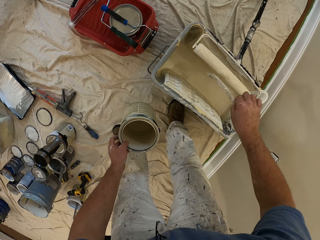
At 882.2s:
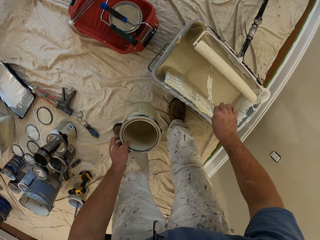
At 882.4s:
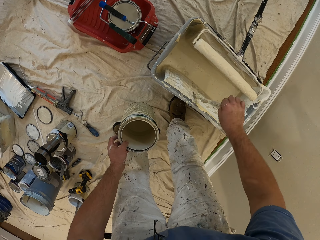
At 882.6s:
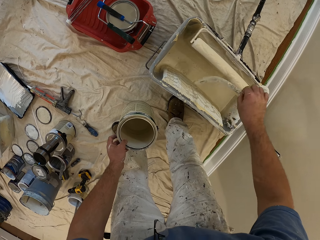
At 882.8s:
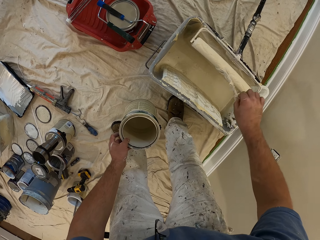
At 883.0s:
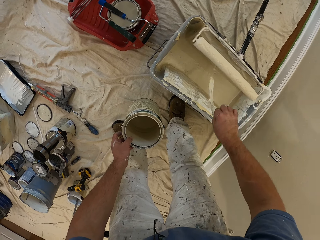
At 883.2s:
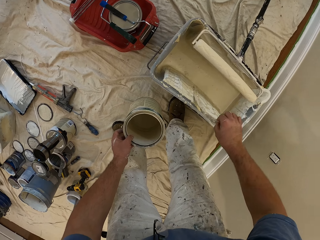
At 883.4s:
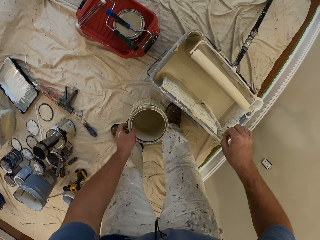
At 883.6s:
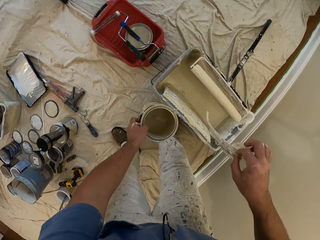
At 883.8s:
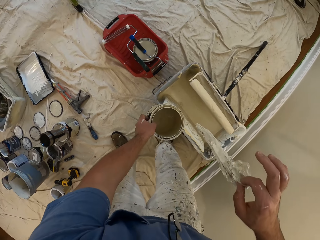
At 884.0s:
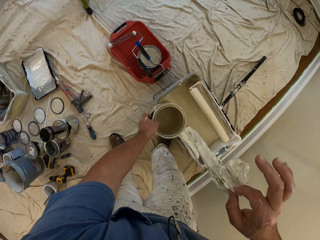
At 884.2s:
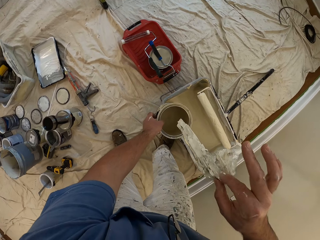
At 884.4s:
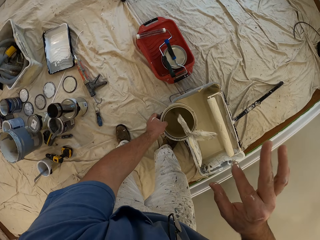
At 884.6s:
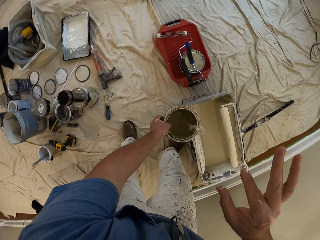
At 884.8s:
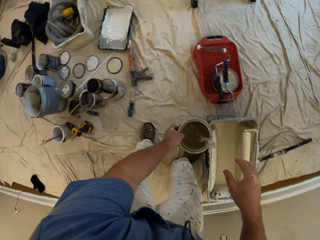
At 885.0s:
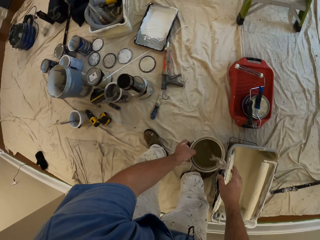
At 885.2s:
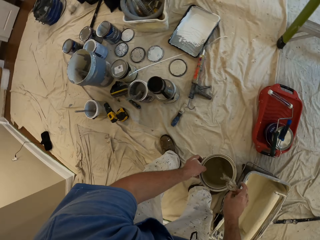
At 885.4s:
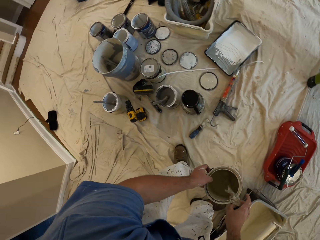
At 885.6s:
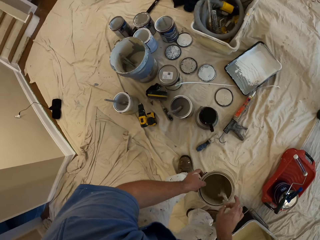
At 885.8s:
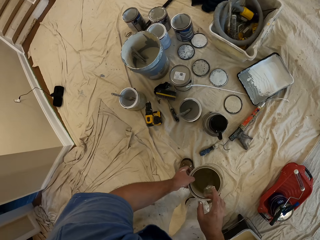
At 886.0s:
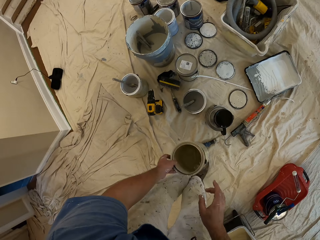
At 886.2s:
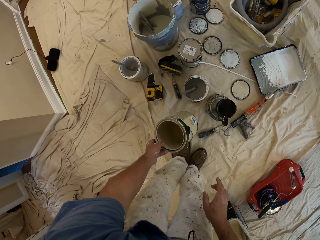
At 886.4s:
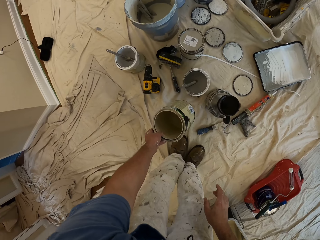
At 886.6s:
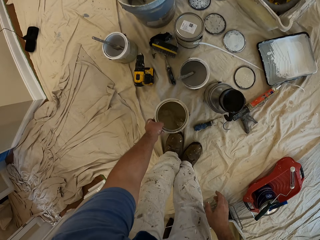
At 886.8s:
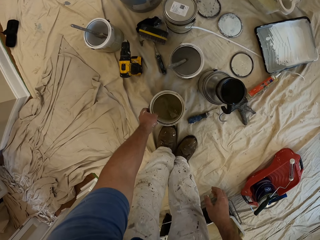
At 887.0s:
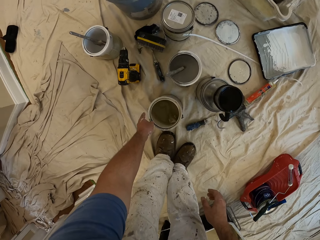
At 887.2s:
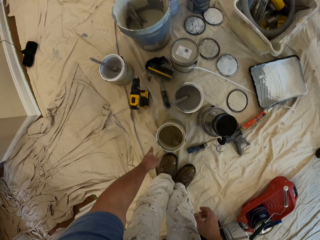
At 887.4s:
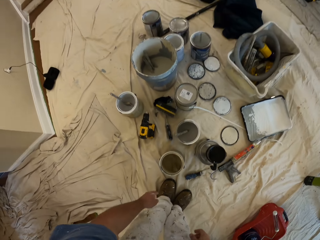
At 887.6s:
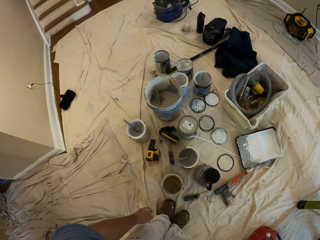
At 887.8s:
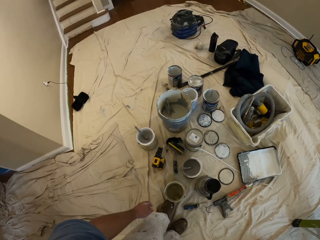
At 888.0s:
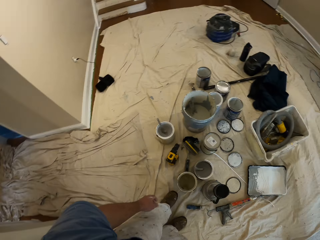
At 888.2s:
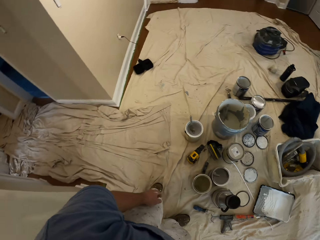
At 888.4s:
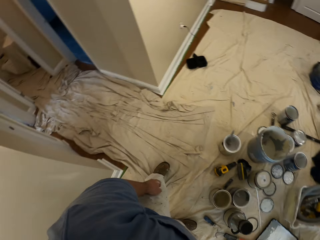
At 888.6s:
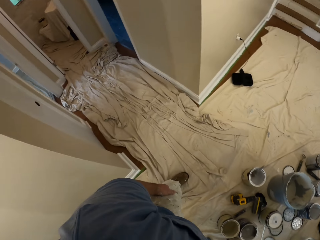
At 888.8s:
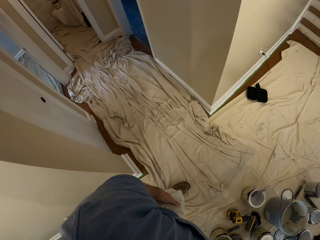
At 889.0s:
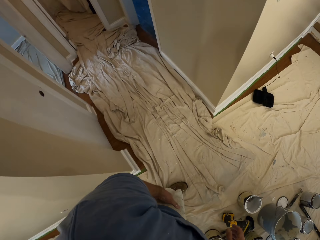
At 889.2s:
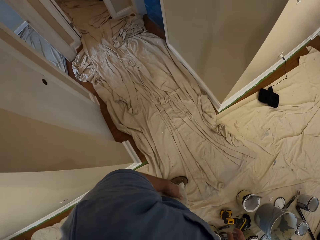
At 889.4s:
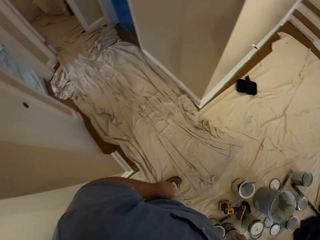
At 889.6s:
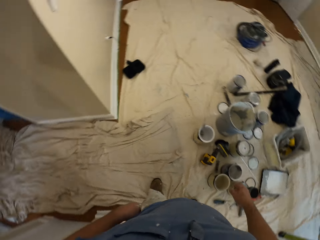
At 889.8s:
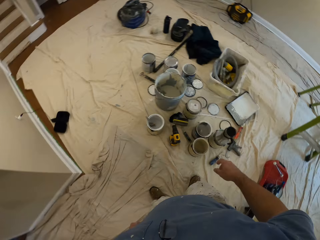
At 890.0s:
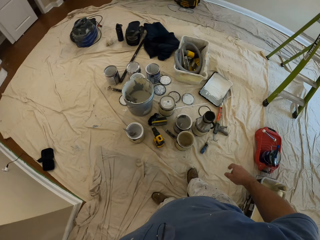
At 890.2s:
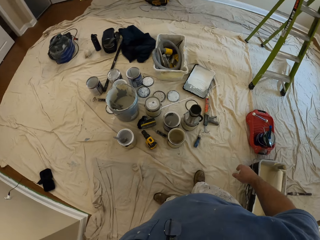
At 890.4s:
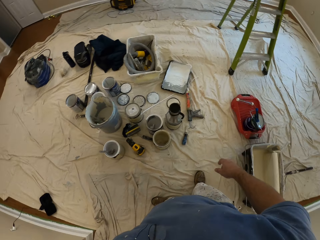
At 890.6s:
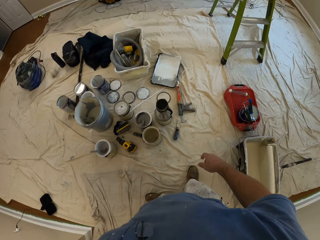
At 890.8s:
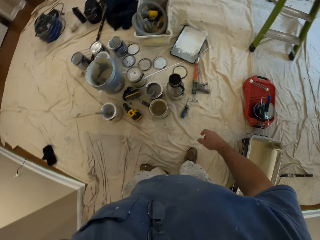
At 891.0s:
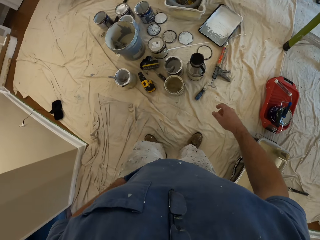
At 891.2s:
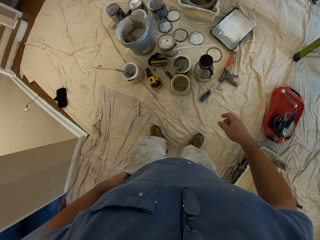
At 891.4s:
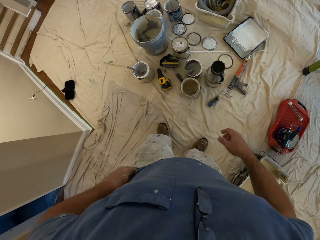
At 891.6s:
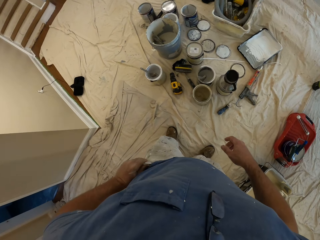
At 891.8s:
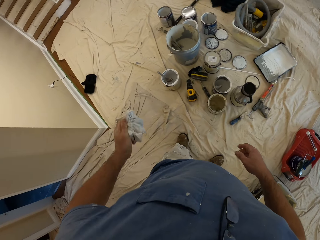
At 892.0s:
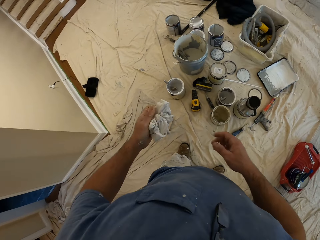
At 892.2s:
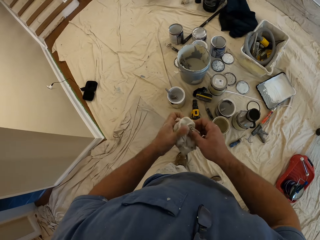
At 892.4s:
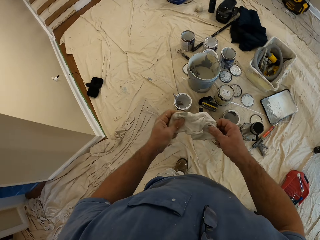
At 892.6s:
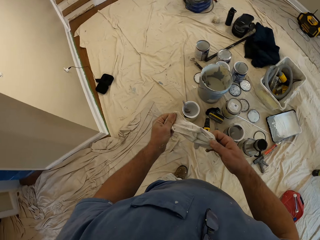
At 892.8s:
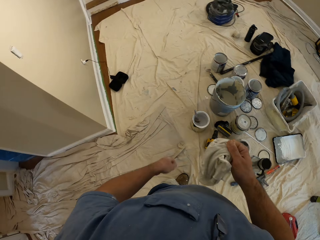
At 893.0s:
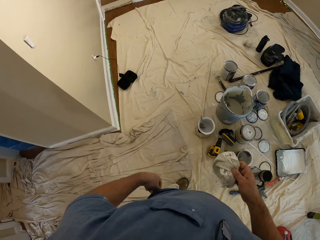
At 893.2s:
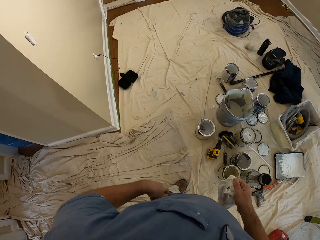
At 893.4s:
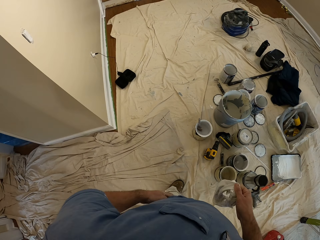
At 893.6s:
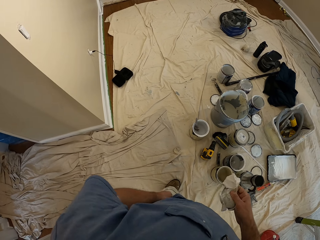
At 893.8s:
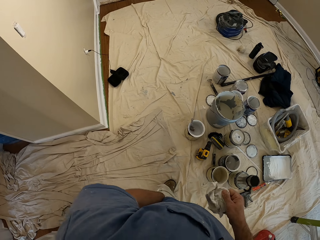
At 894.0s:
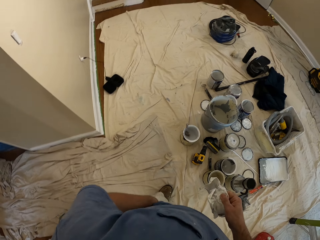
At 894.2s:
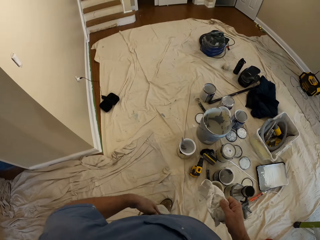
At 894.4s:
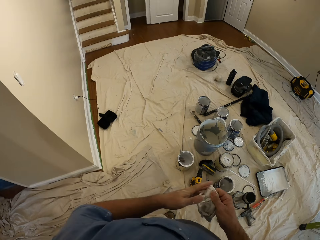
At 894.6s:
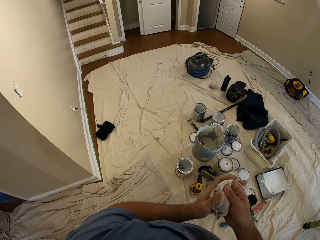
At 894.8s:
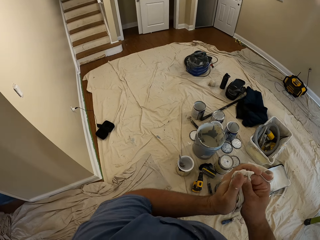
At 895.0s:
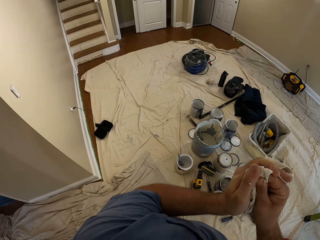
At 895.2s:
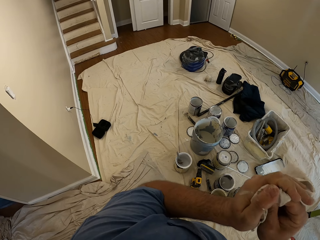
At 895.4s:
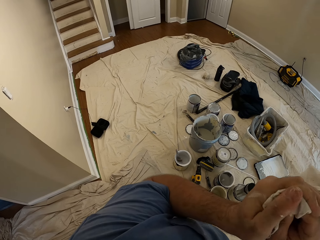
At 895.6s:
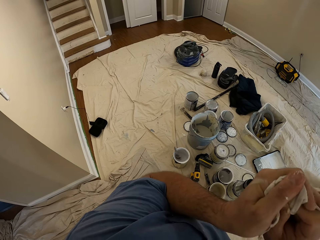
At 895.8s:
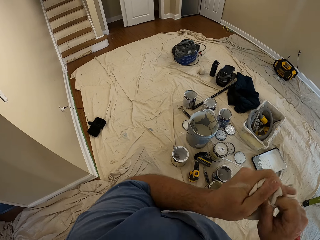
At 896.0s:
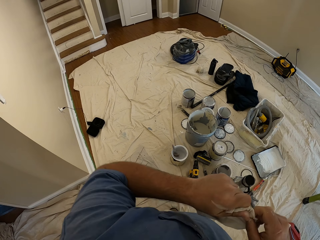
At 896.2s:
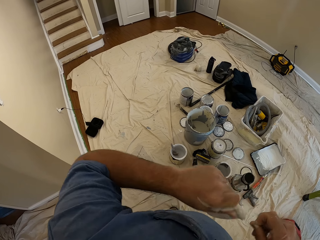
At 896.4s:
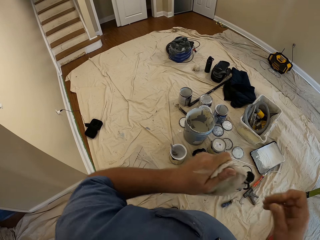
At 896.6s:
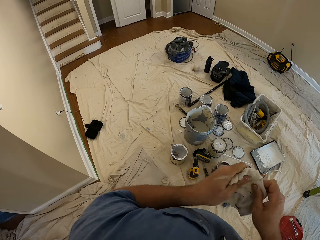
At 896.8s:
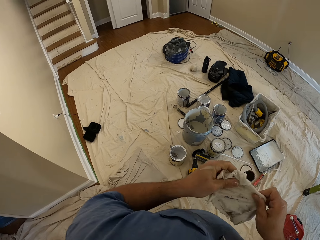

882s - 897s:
The camera wearer hits the nylon on the body of the paint bucket. He puts the nylon inside the paint container. He puts the paint container on the floor. He looks around. He brings out a napkin or cloth from his pocket. He holds the cloth with both hands. He puts his hands inside his pocket. He rubs his hands on the napkin.

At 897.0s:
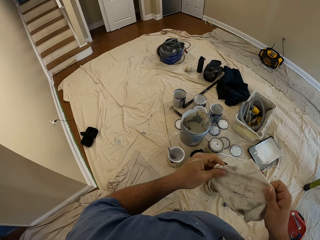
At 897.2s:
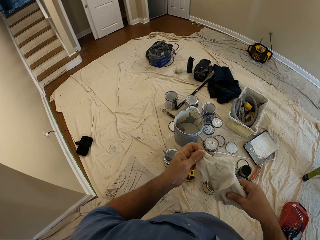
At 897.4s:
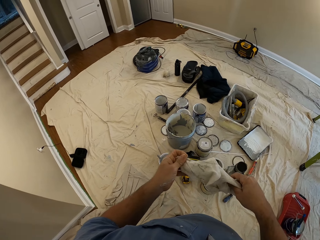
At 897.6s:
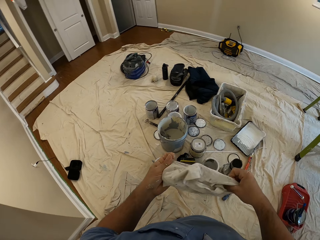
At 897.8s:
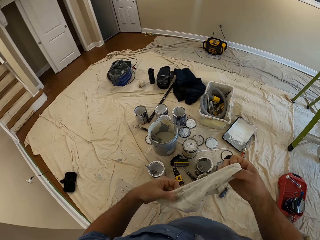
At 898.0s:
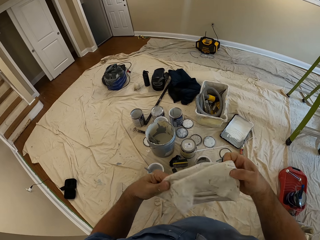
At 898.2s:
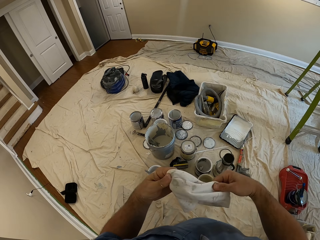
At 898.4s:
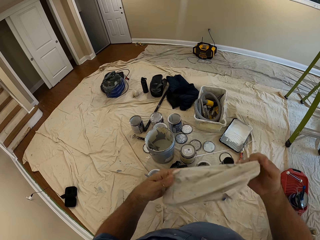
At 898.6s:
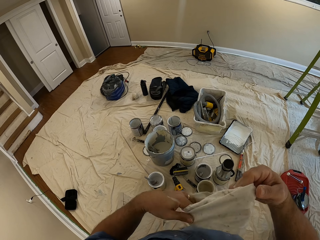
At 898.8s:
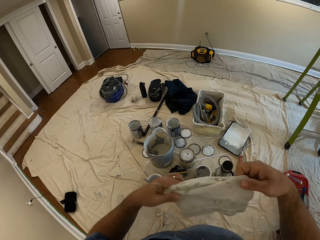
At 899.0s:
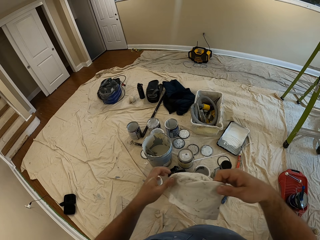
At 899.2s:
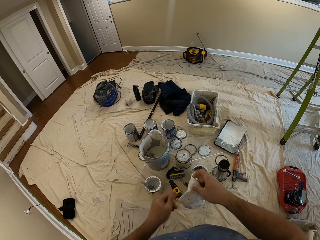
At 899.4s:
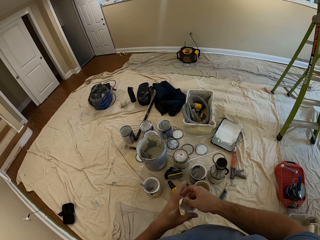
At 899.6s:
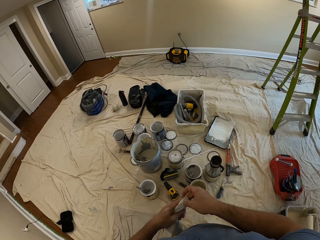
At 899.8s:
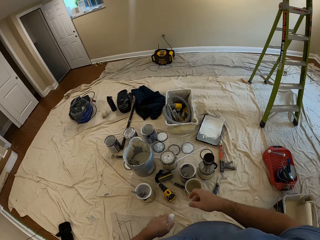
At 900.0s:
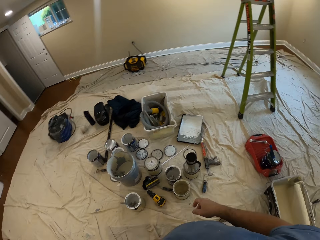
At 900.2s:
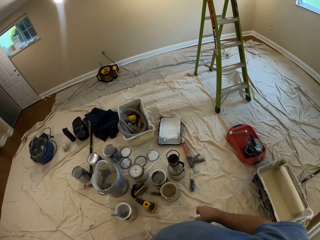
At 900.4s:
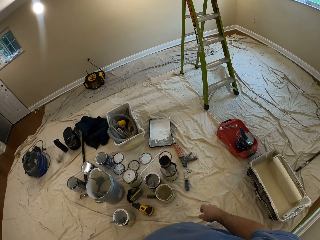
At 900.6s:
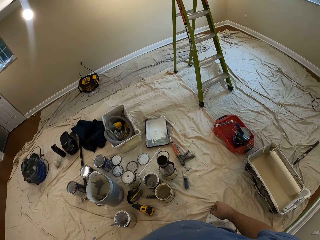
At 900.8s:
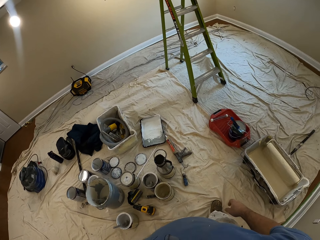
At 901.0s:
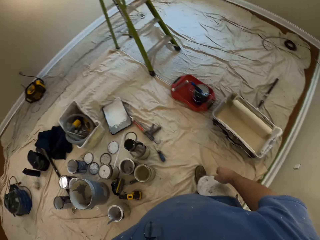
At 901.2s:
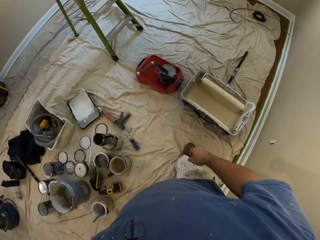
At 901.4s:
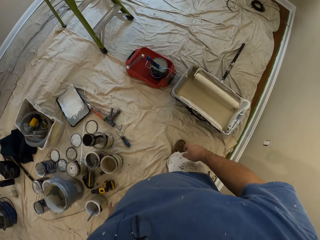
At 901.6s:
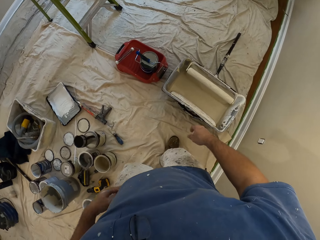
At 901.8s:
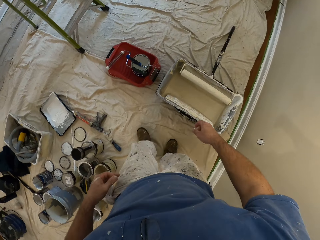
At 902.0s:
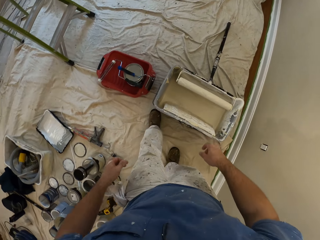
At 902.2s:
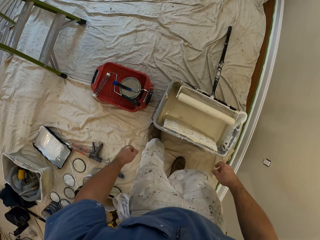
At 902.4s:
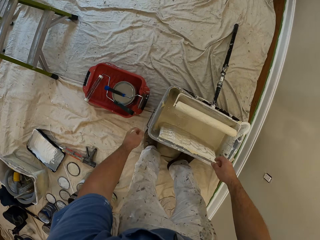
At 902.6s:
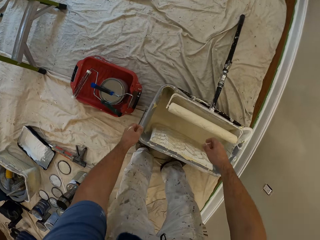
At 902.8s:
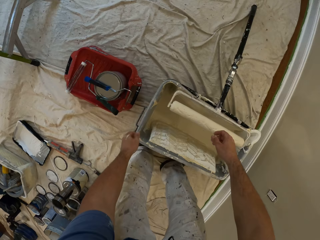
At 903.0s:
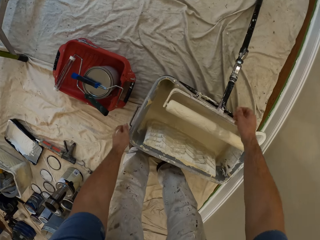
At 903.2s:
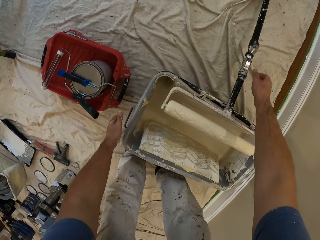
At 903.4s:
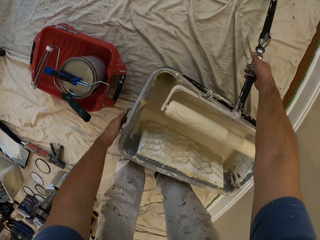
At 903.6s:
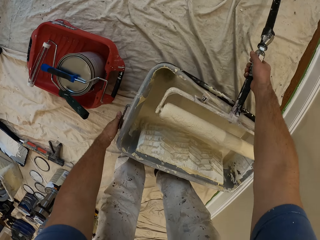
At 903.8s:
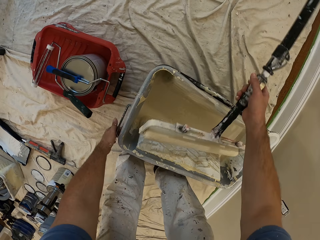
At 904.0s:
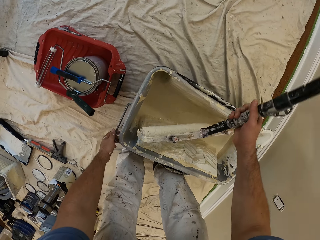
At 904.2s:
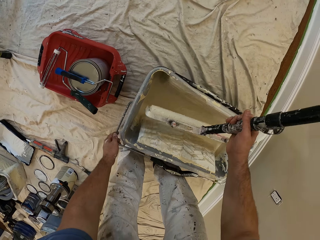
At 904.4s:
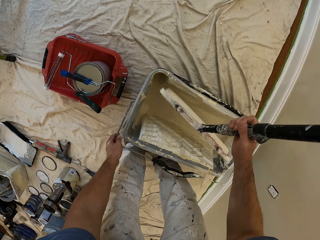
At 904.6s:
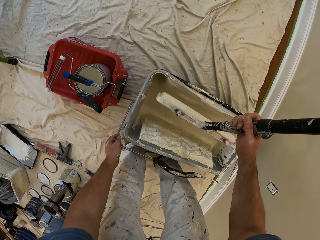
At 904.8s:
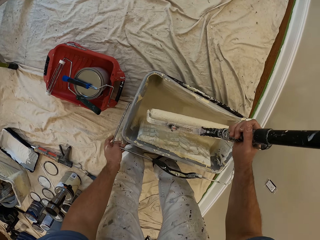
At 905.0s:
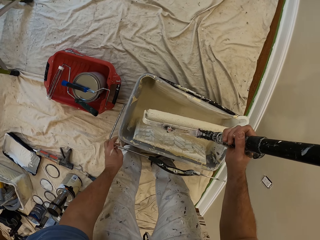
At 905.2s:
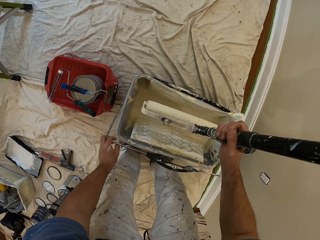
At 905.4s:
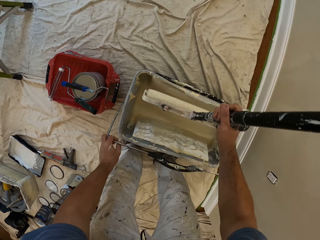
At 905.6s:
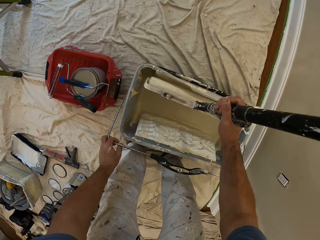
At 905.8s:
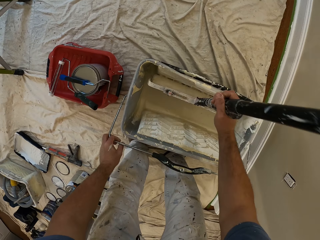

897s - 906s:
The camera wearer puts the napkin back in his pocket. He picks up the paint bucket handle and the paint roller.
